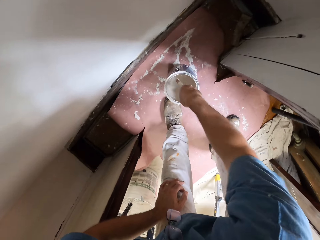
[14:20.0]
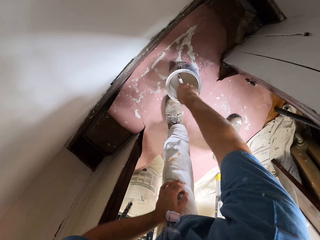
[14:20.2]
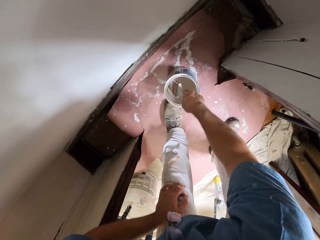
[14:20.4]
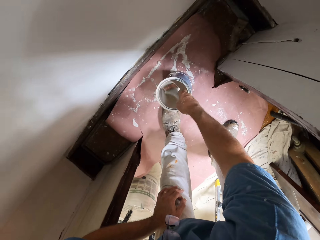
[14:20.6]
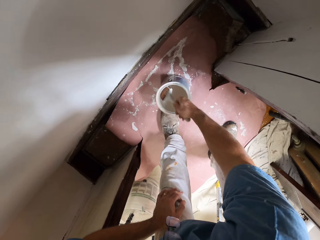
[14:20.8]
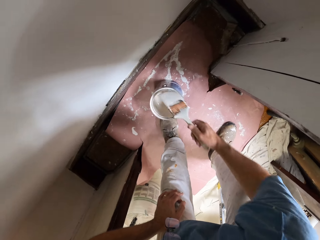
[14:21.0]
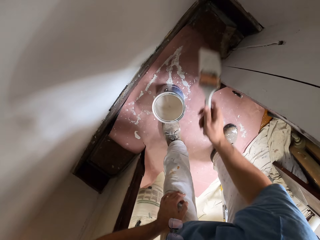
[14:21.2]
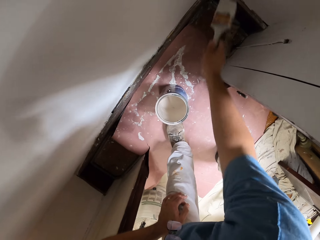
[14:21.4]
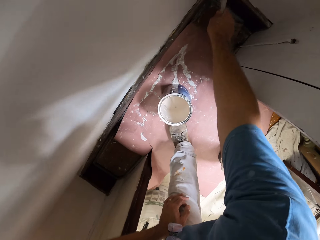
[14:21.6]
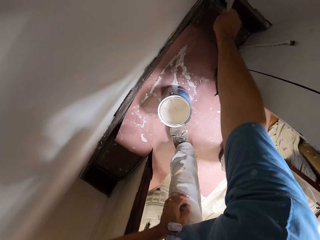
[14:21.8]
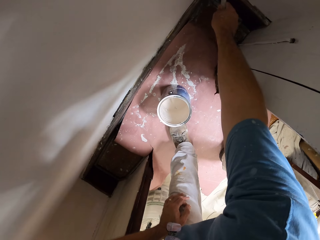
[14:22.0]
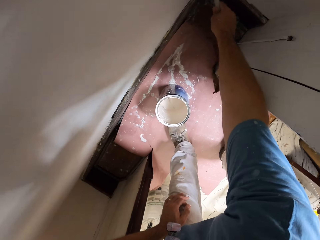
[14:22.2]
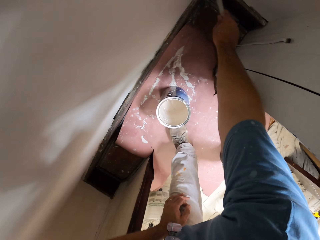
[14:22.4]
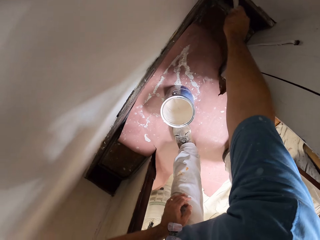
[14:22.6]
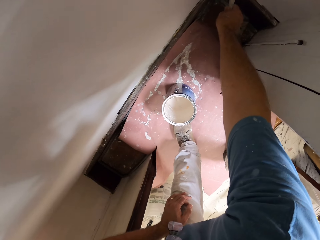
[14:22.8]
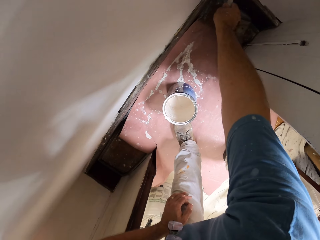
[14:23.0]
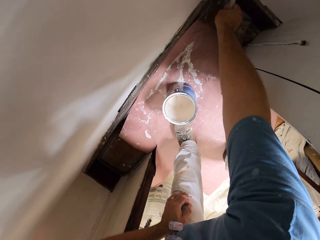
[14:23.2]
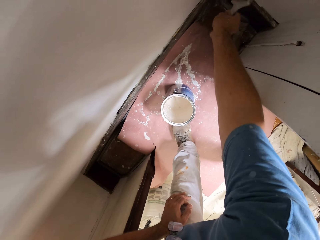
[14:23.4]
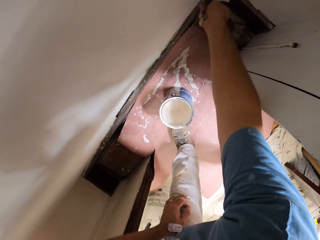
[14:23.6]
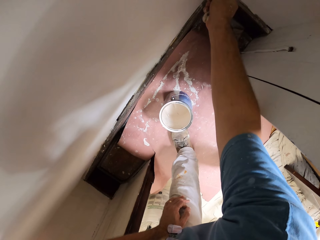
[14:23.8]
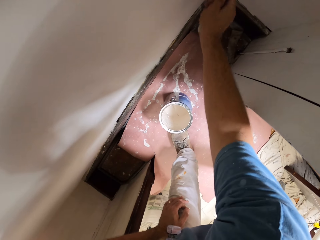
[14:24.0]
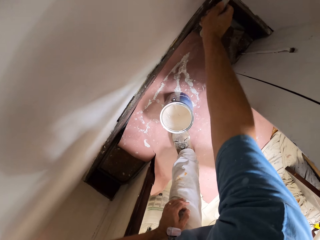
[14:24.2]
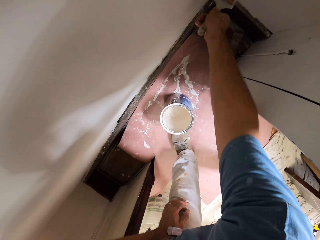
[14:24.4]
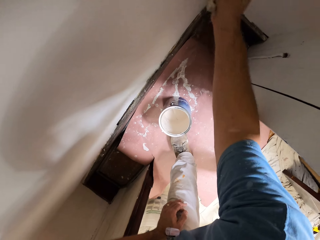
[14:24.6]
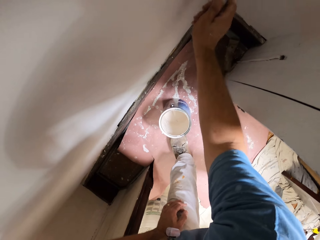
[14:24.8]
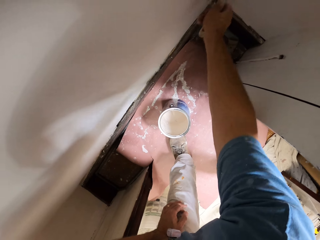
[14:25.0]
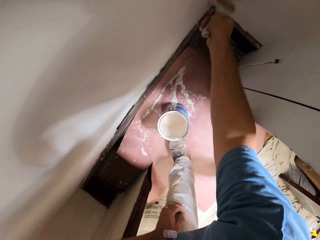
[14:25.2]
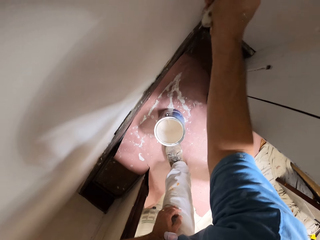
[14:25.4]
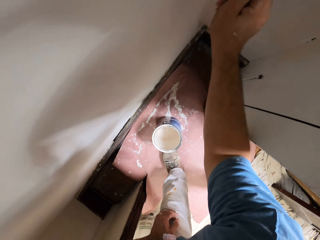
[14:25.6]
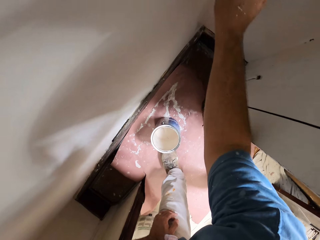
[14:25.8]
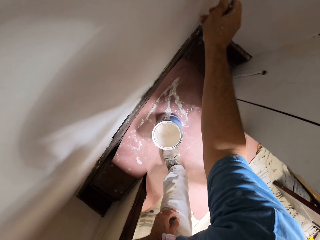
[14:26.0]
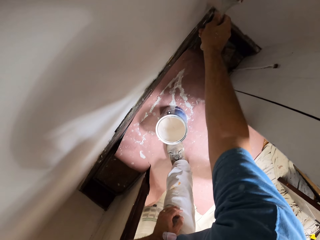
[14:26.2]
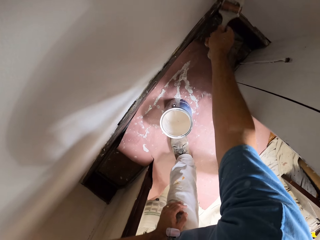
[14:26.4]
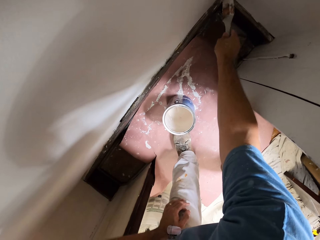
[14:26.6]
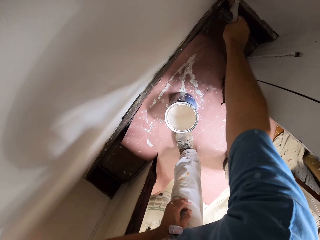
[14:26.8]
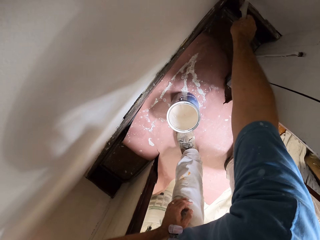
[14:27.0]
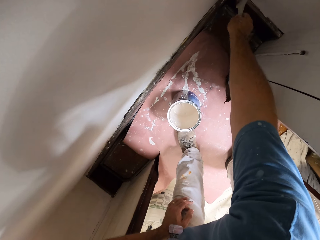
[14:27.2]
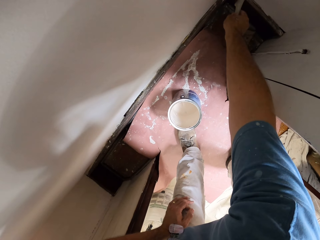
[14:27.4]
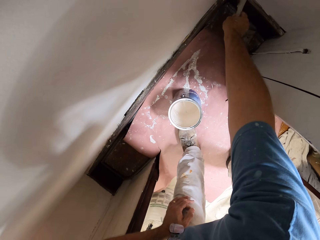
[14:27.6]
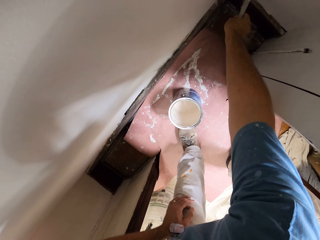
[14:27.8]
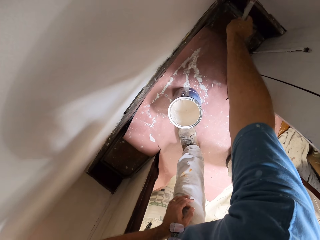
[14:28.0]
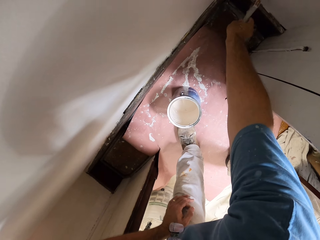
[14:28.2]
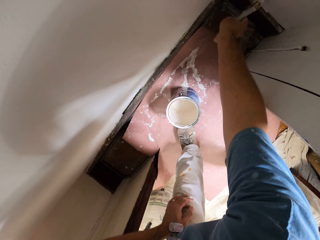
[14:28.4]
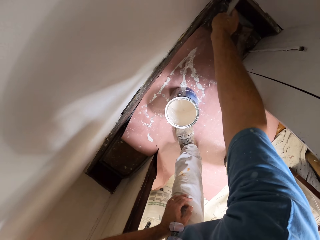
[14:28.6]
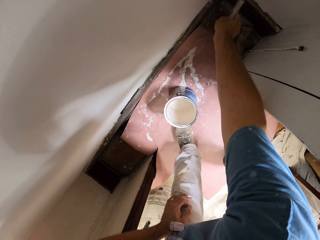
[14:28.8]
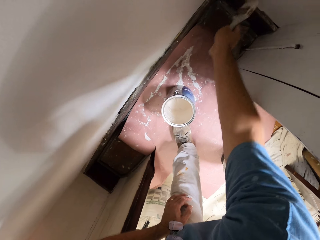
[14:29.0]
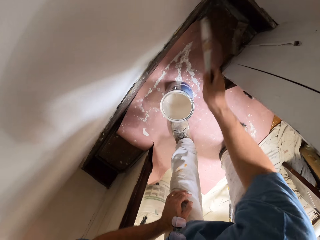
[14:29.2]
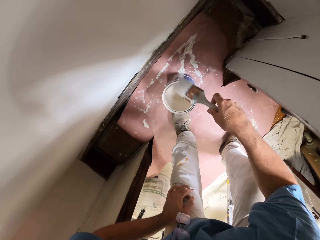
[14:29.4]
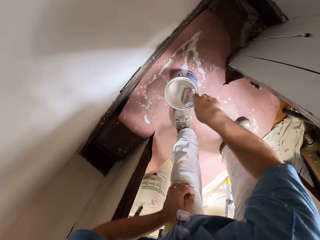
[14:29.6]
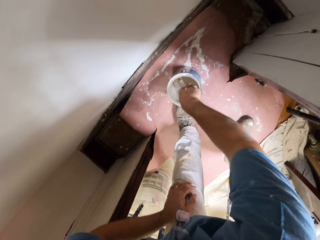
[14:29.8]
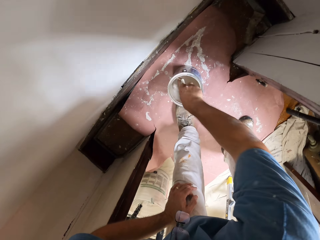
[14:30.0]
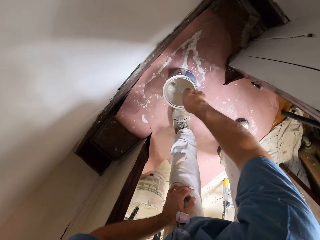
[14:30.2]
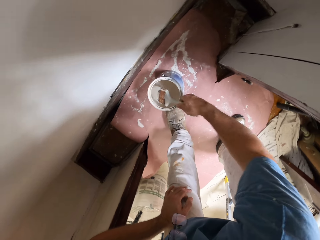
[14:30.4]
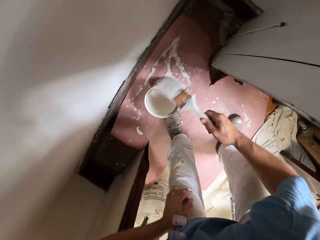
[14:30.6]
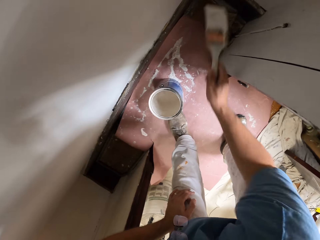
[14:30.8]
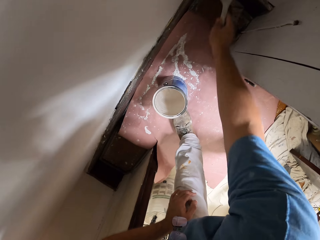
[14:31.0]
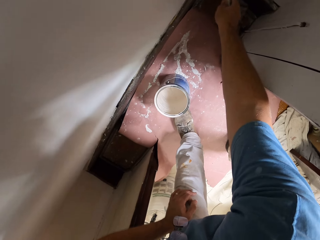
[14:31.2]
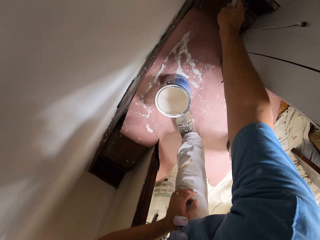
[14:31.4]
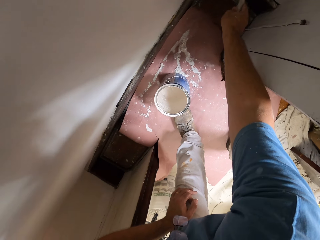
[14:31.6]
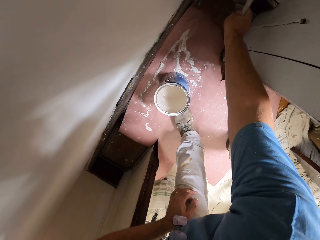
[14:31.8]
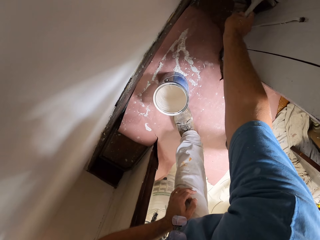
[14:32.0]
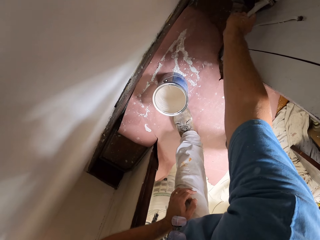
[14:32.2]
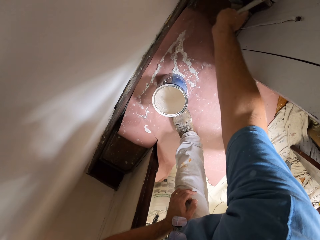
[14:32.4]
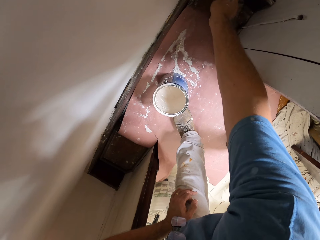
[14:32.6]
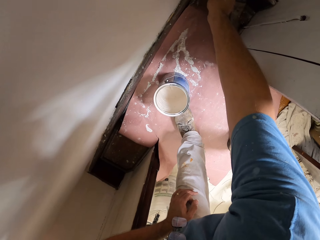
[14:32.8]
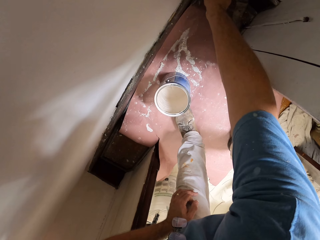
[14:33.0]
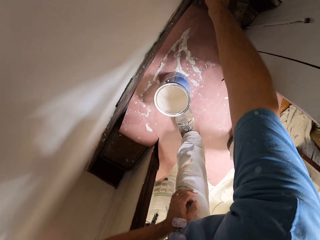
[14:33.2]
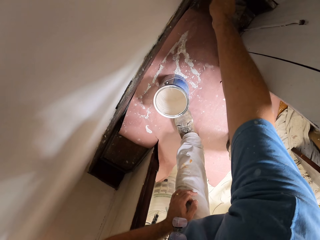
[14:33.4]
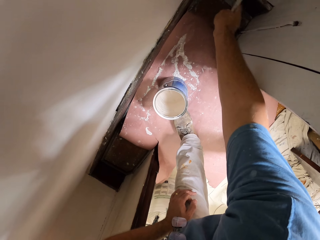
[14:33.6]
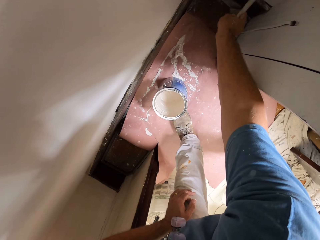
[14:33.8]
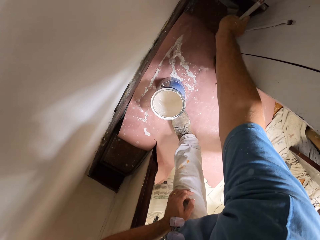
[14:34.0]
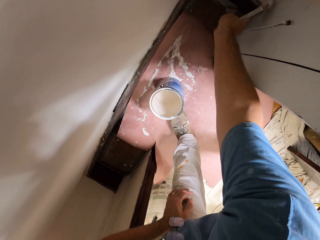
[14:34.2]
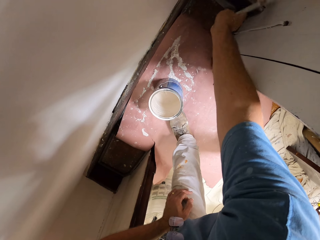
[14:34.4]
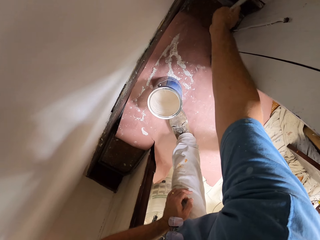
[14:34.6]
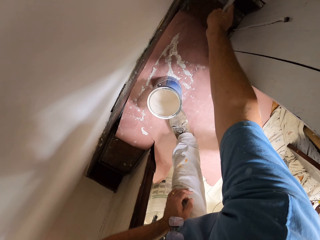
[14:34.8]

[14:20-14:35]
The camera wearer dips the paint brush into the paint can. He moves the paint brush around the can of paint. He removes the paint brush from the paint can. He moves his hand towards the wall. He paints the wall with the paint brush. He moves his hand towards the can of paint. He dips the paint brush into the paint can. He moves the paint brush around the can of paint. He removes the paint brush from the paint can. He moves his hand towards the wall. He paints the wall with the paint brush.

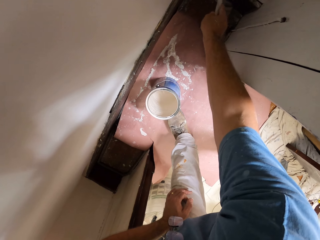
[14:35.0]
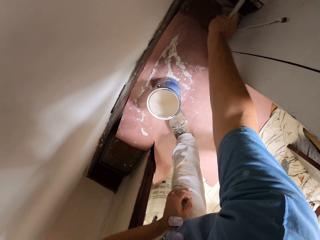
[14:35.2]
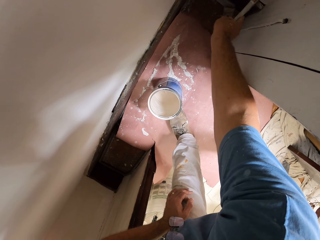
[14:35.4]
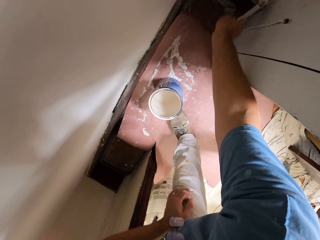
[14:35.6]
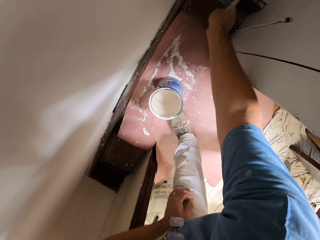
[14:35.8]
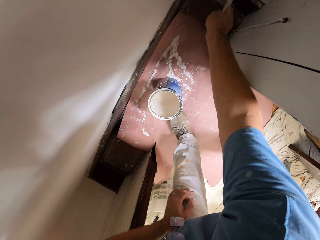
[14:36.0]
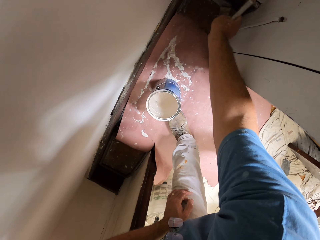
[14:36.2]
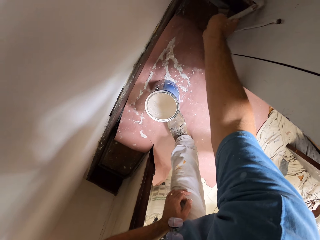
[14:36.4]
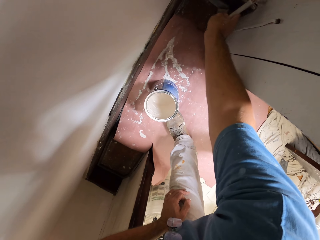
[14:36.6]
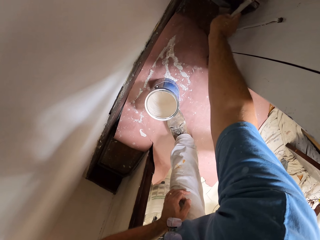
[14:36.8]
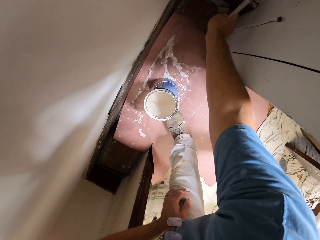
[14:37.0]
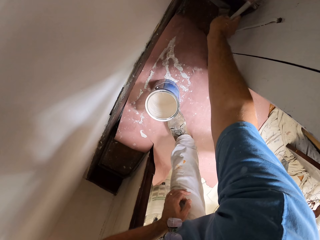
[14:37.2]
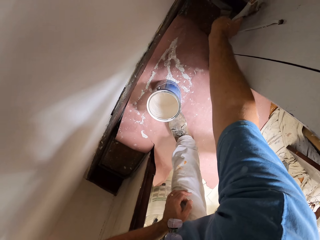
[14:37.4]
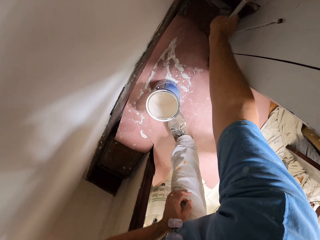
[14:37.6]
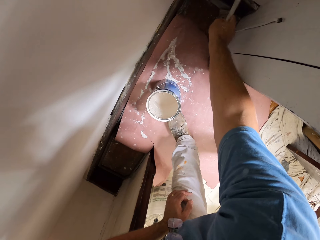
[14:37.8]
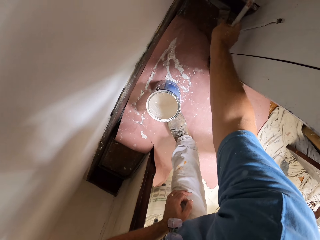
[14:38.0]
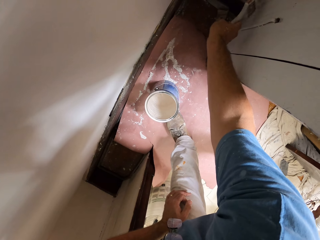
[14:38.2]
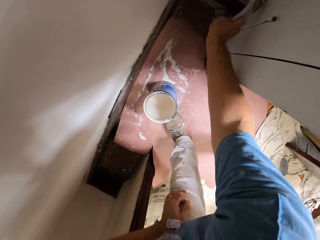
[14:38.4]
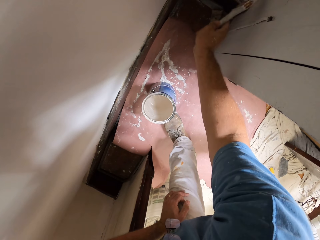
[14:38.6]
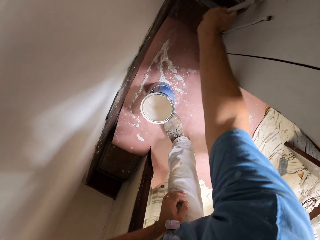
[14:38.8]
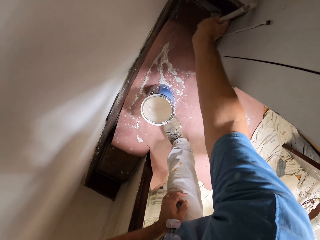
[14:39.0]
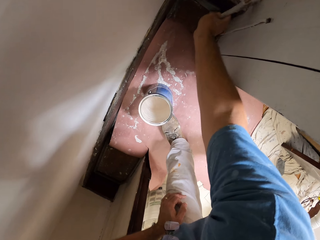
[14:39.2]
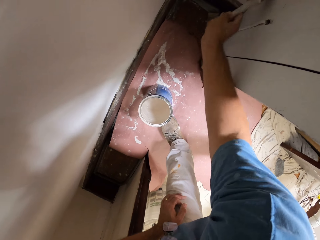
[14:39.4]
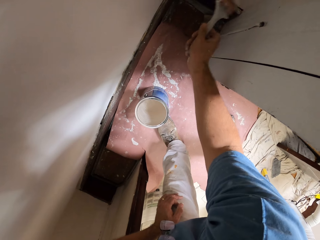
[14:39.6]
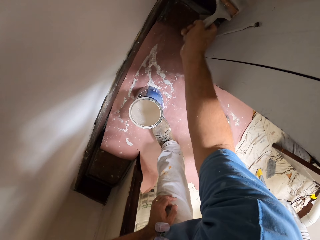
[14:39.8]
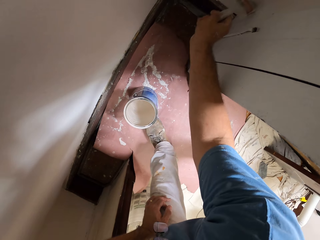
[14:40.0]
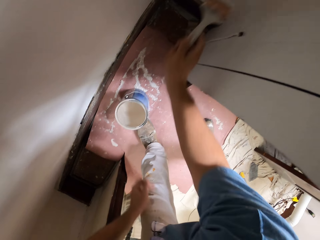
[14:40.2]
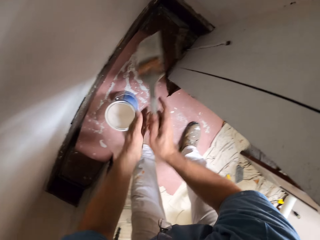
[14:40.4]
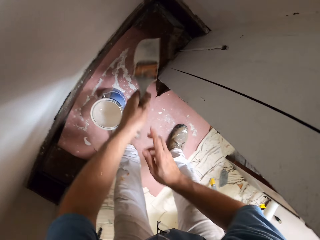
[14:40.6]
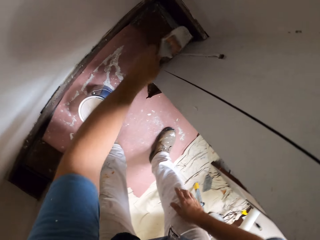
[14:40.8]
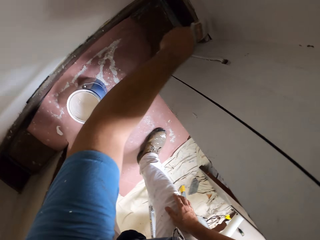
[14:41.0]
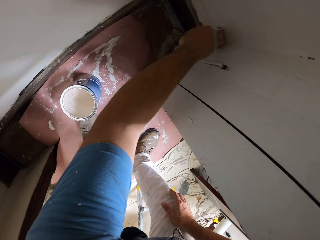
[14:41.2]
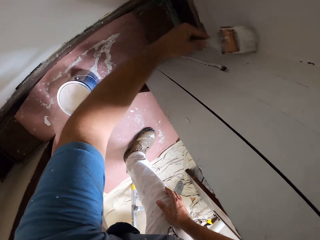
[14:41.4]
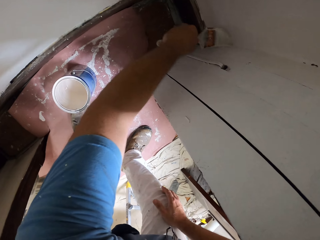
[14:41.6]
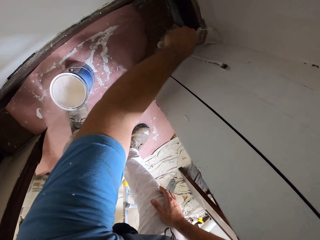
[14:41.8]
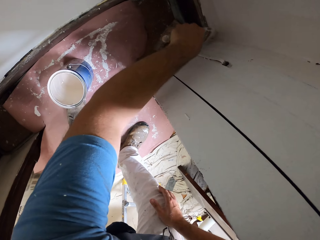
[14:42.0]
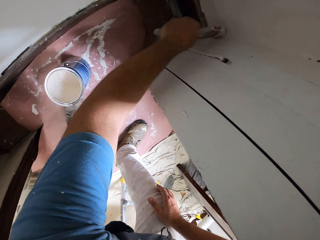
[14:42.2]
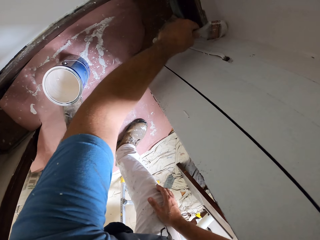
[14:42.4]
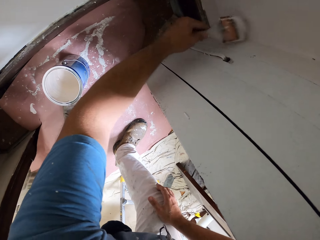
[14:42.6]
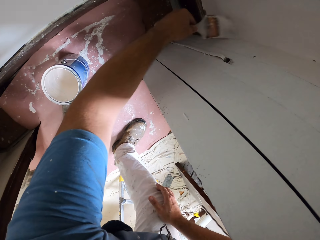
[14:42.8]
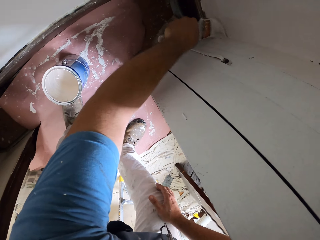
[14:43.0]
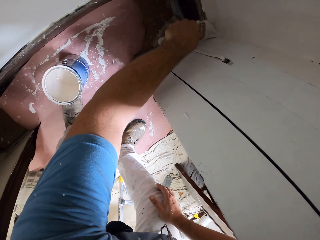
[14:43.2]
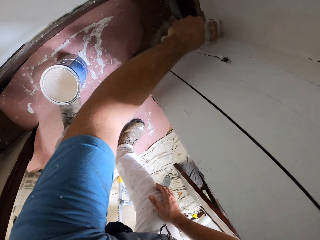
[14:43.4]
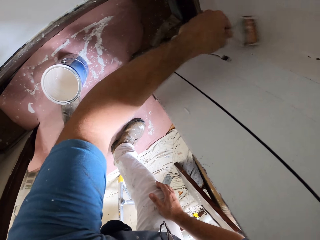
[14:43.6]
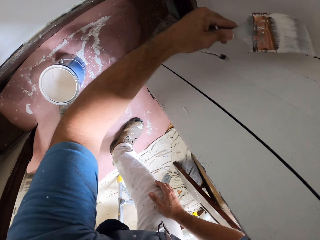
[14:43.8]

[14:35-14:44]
The camera wearer passes the paint brush to his left hand. He moves the paint brush towards the wall. He paints the wall with the paint brush.
